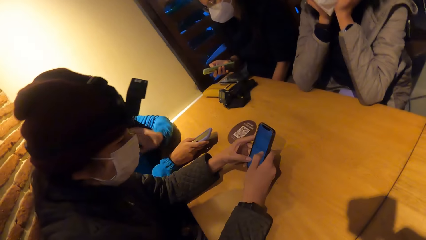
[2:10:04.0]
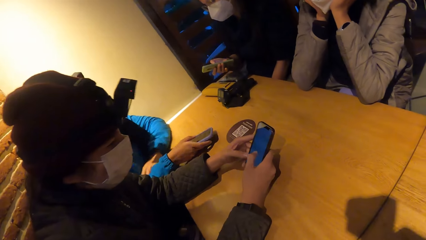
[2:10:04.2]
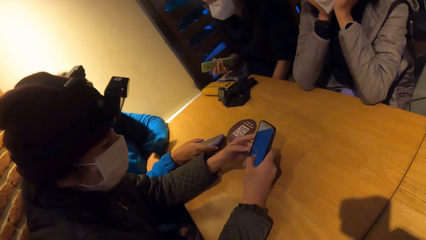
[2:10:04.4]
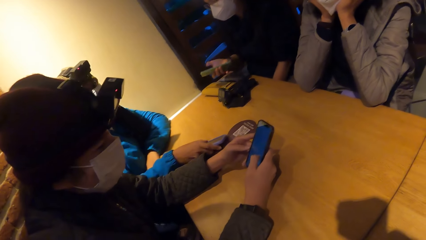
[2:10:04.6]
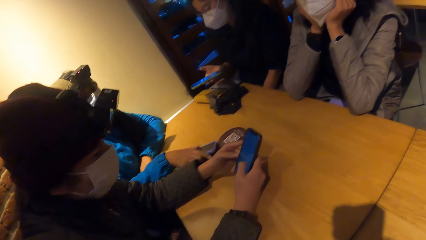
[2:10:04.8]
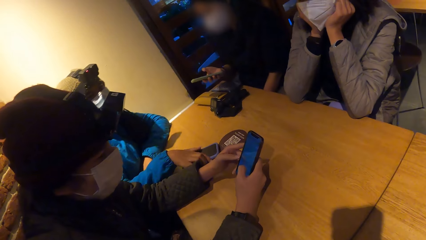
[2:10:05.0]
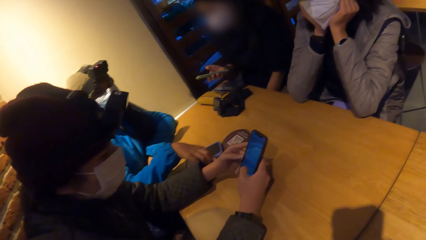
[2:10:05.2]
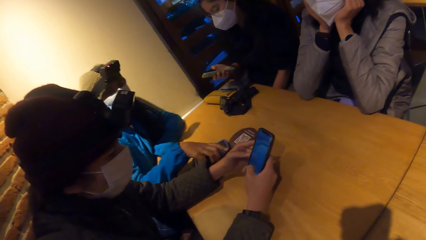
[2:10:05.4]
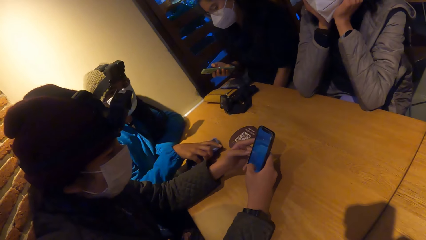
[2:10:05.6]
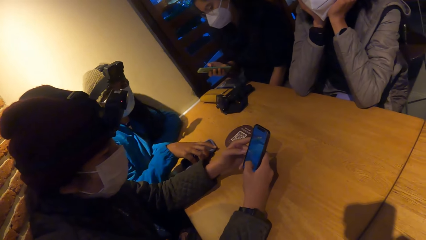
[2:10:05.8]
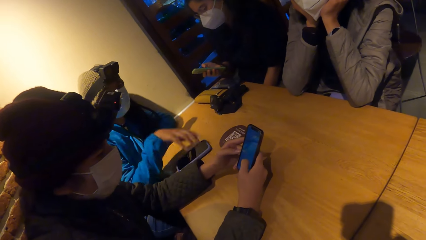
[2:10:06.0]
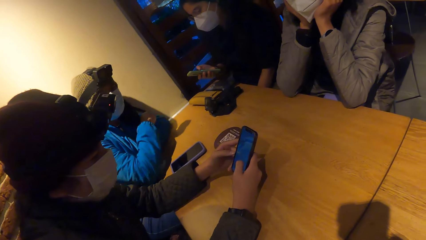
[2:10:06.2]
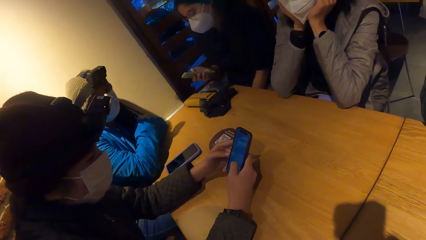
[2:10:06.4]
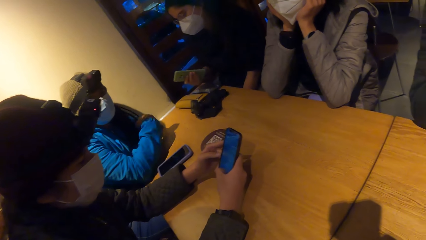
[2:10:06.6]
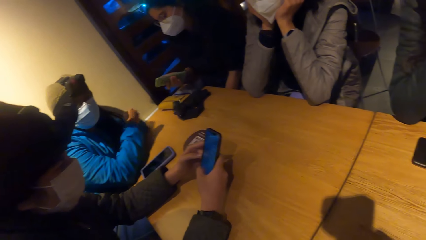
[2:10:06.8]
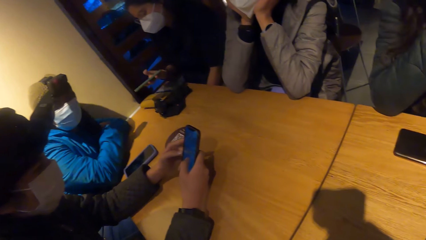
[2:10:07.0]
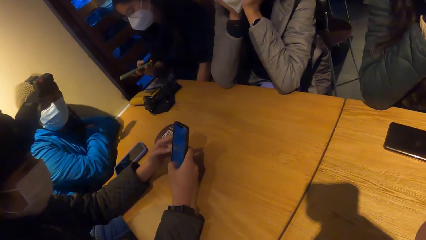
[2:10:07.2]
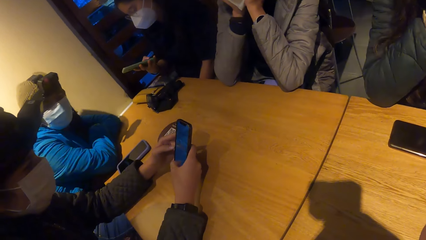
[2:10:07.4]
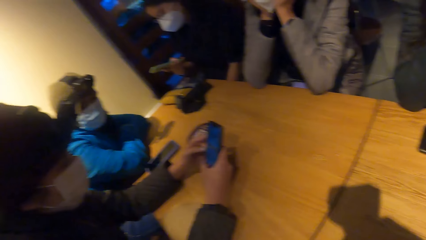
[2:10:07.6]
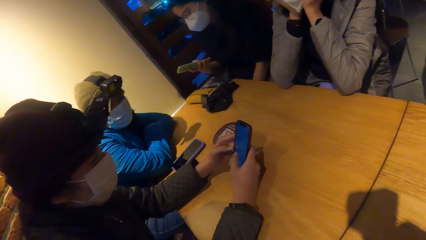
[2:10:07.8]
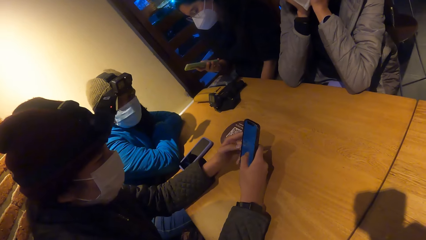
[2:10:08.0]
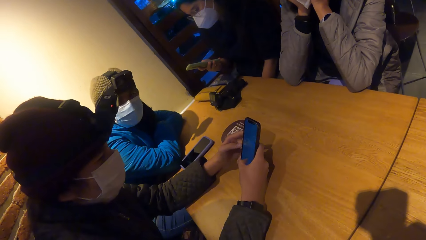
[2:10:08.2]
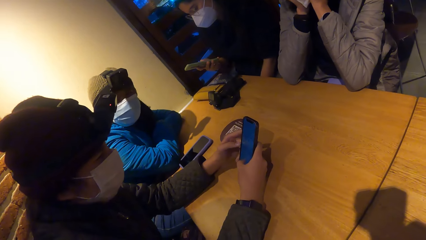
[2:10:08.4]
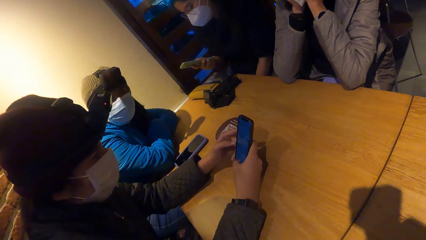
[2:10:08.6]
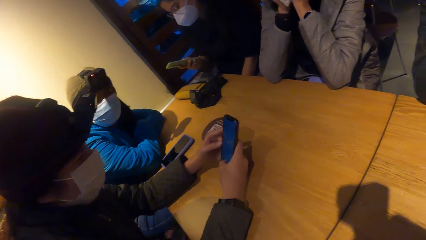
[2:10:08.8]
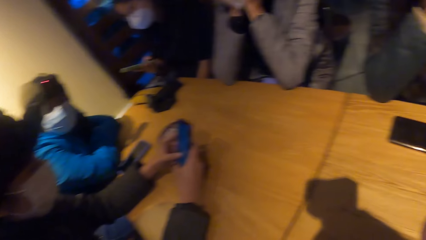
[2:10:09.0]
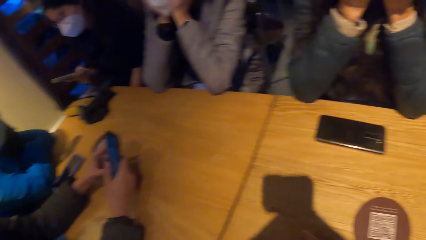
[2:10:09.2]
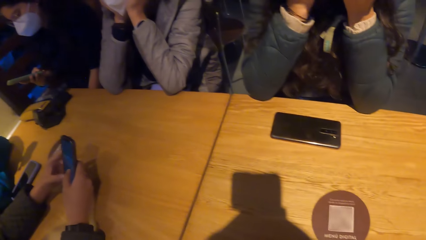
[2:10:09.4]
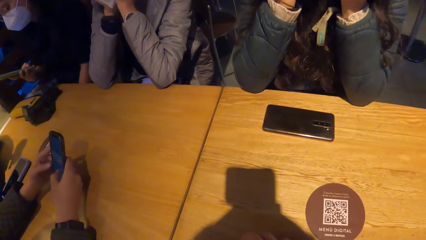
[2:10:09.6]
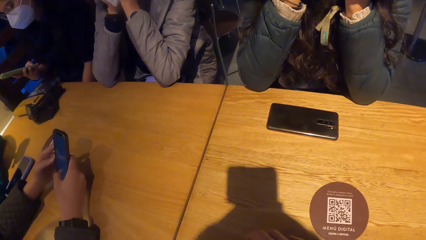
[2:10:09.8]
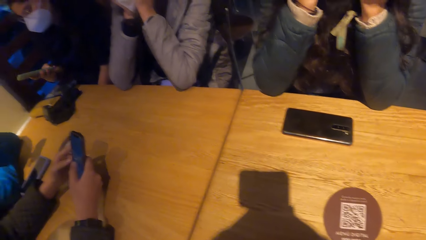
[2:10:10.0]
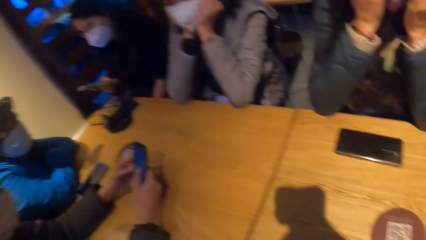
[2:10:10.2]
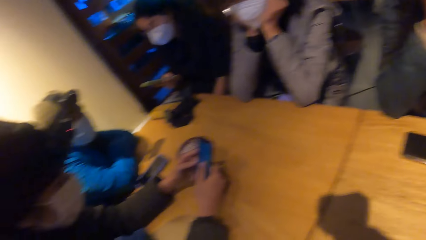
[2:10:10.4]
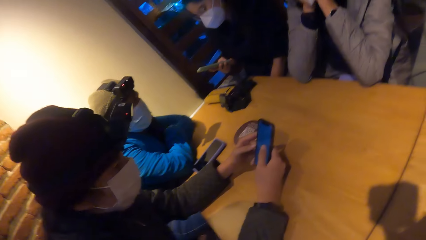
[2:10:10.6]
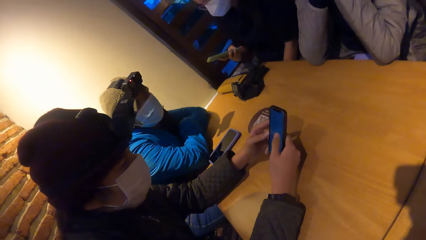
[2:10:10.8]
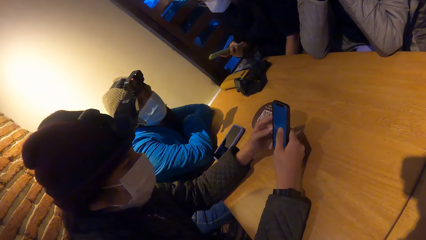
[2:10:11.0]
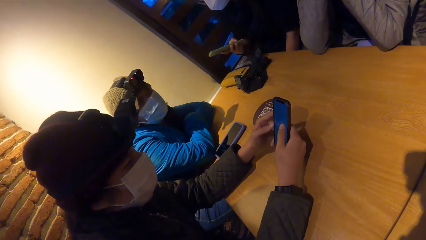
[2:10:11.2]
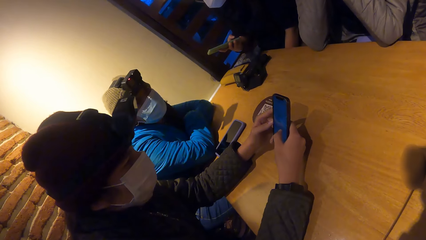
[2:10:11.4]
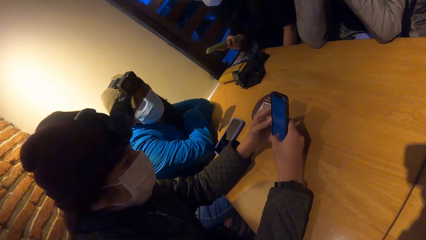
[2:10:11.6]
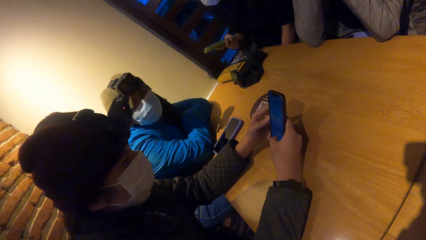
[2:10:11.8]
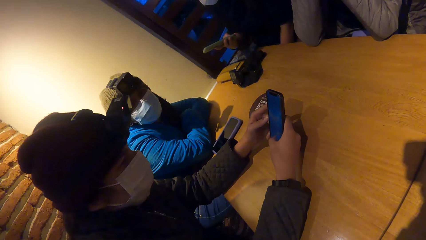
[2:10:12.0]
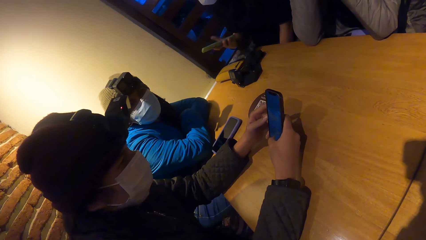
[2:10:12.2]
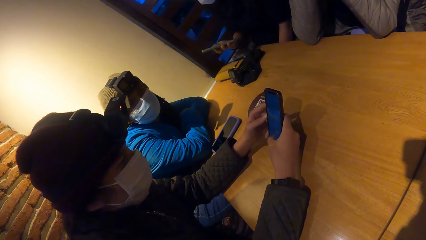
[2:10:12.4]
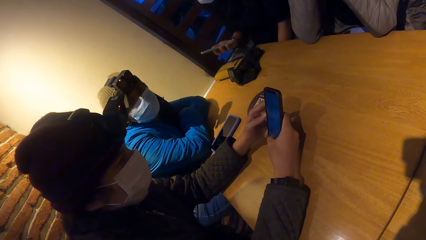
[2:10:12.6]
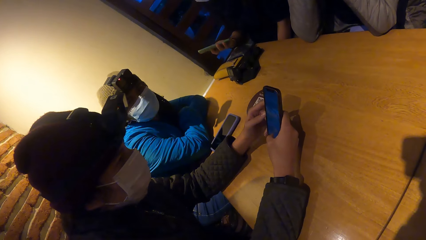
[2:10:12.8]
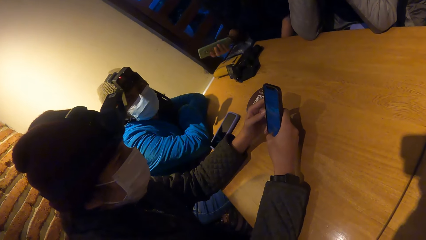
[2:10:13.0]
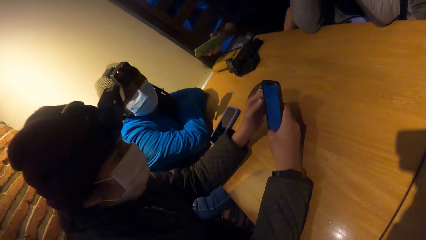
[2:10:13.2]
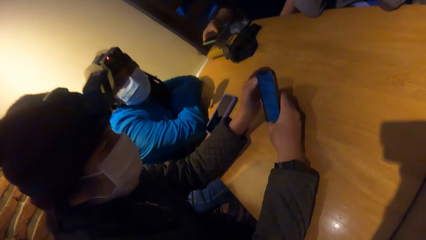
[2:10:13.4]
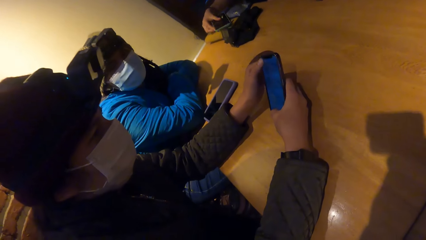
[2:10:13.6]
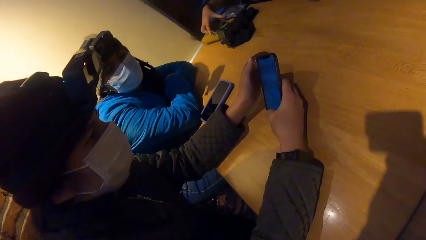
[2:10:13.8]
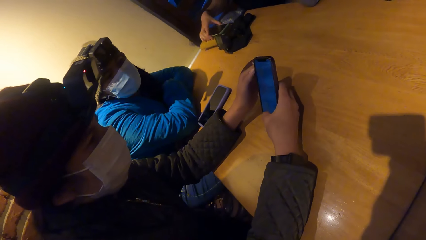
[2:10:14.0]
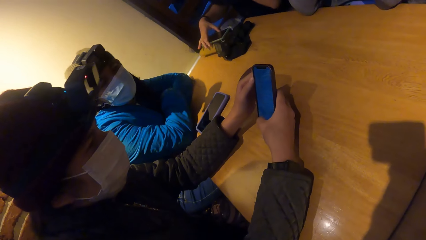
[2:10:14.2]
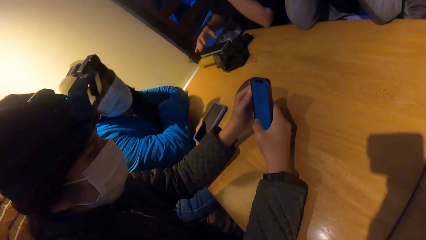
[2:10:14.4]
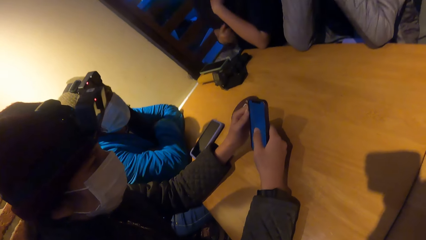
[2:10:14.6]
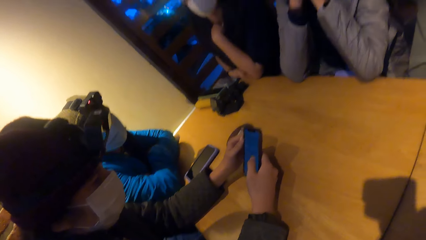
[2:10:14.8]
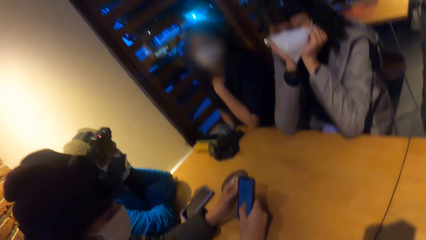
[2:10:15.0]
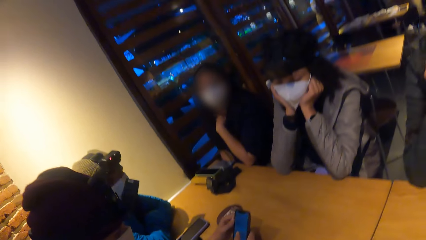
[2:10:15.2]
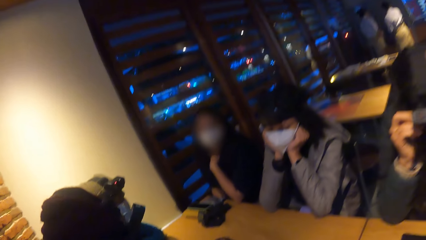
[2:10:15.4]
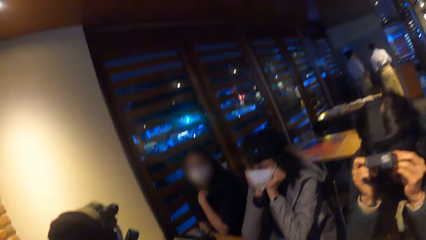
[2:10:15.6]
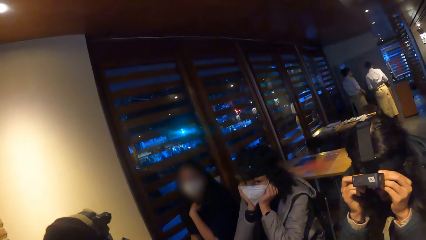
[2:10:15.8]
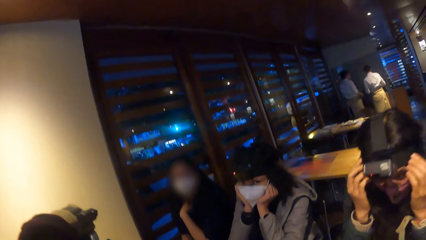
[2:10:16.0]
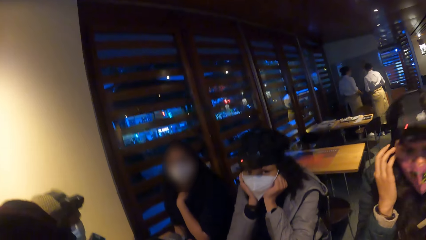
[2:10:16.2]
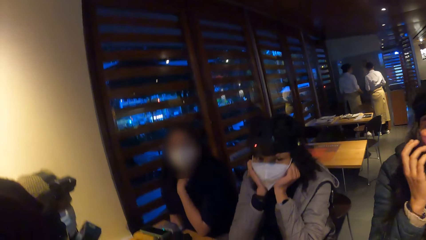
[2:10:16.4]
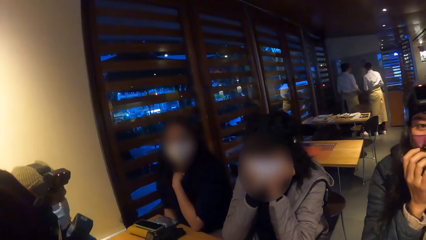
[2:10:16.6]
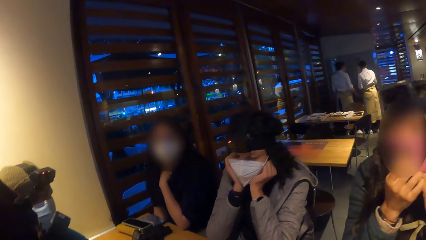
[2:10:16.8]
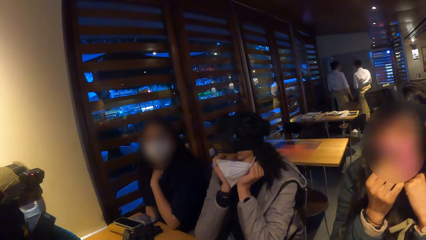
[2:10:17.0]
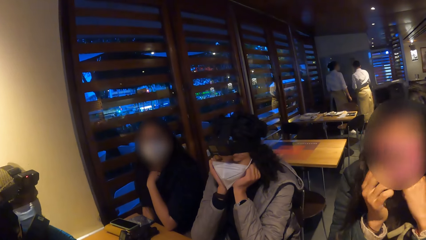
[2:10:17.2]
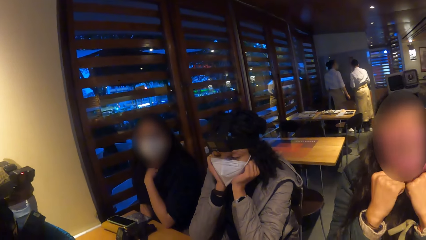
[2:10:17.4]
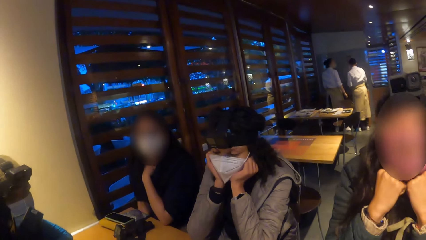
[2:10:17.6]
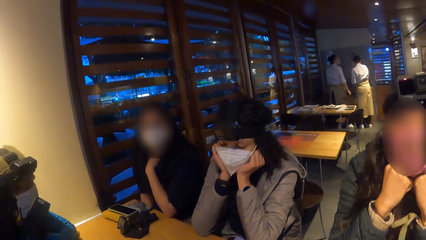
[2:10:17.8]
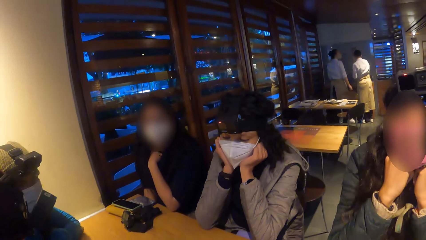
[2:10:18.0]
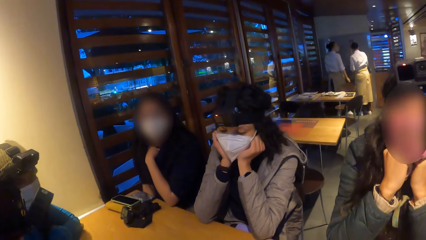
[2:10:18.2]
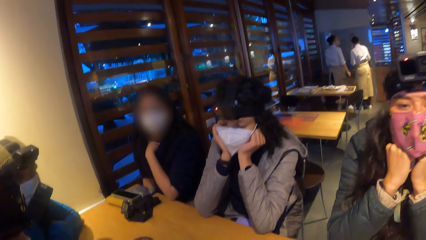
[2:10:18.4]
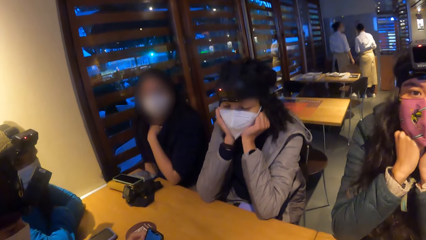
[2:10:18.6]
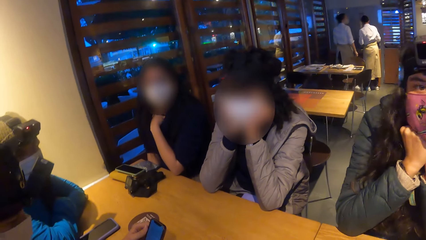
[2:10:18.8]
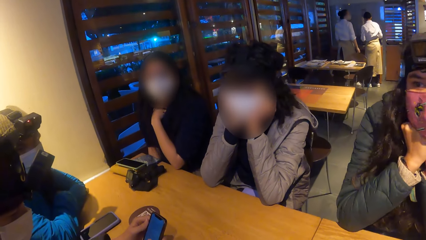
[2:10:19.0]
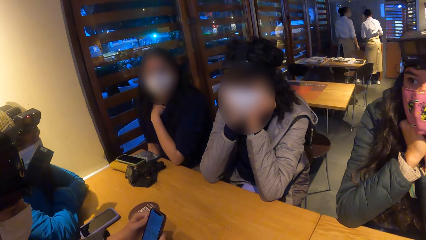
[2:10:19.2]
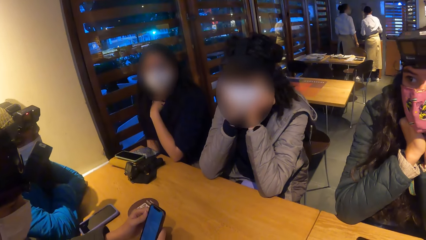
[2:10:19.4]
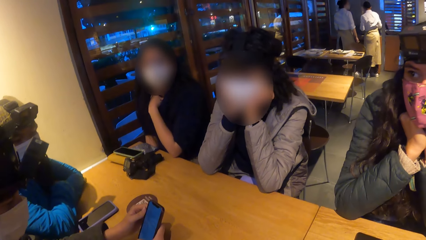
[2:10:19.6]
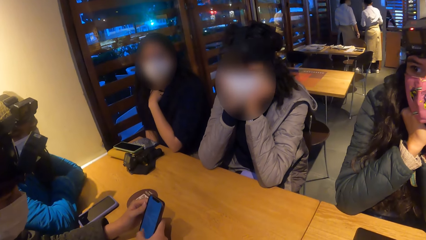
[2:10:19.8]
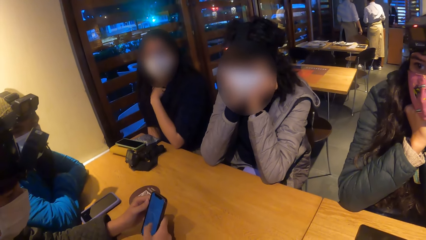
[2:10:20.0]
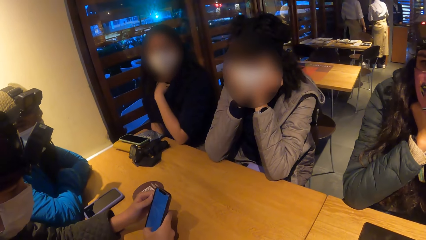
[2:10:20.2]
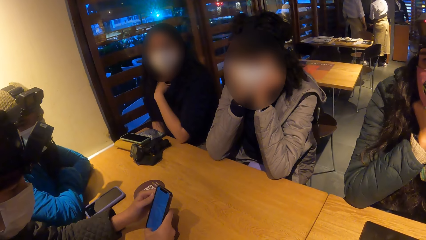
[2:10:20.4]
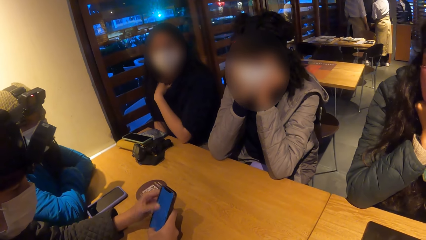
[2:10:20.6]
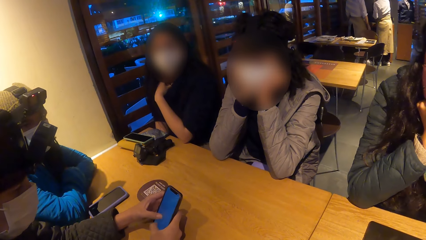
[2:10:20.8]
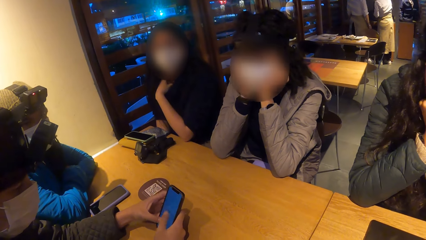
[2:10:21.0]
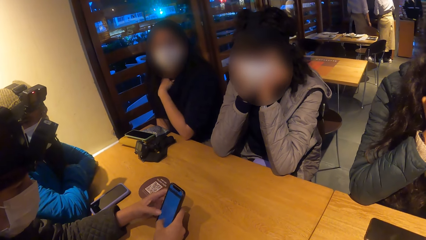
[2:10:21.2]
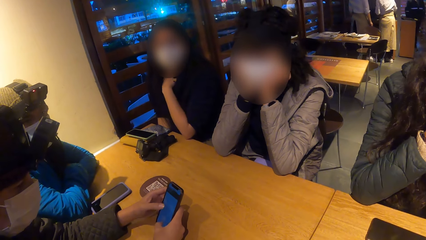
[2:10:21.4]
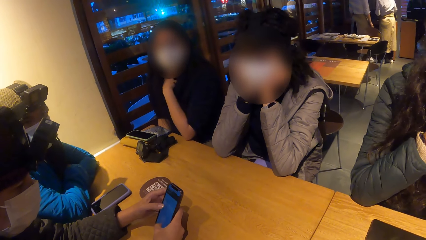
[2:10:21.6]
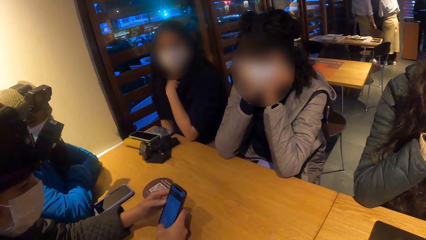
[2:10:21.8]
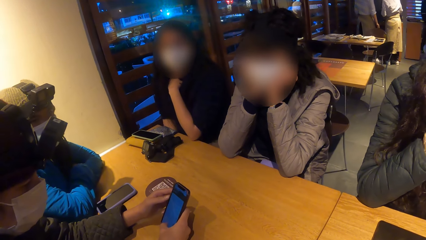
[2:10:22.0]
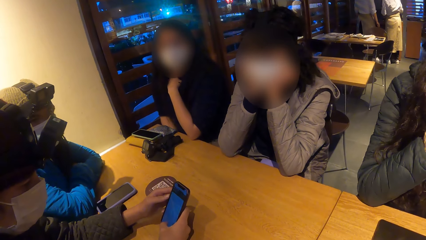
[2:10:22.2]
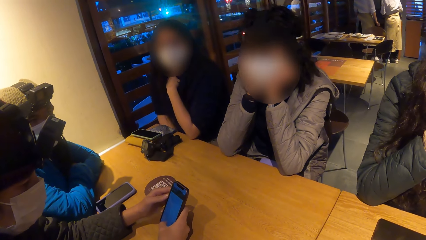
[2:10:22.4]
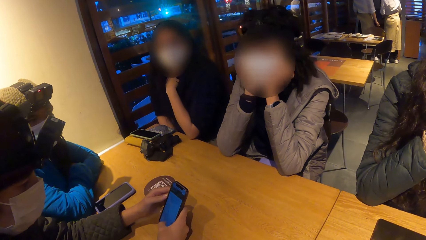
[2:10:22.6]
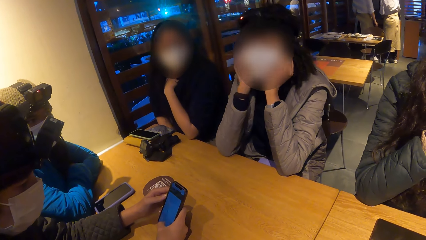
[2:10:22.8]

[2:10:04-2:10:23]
A woman places the phone on the table. The camera wearer looks around. They interact with a group of people at the table. Another woman operates the phone. The camera wearer looks around. Another woman holds her head with both hands.
